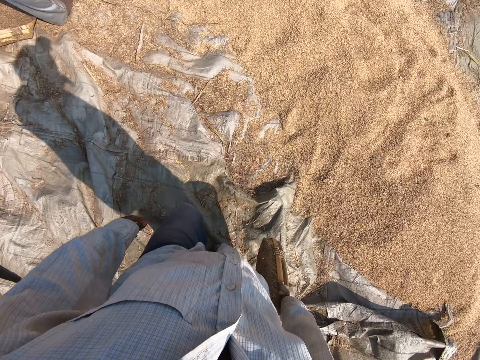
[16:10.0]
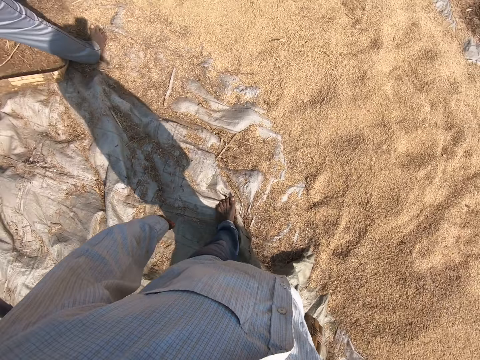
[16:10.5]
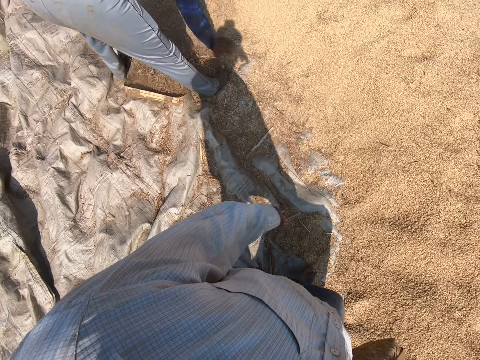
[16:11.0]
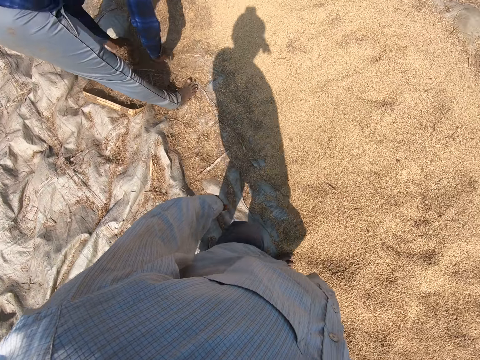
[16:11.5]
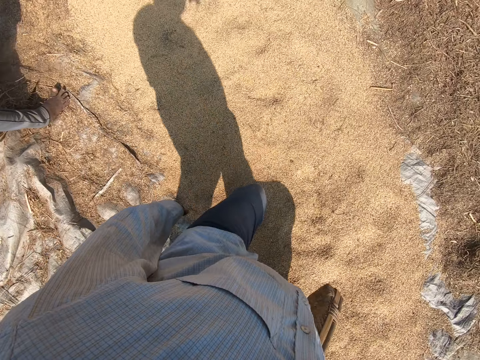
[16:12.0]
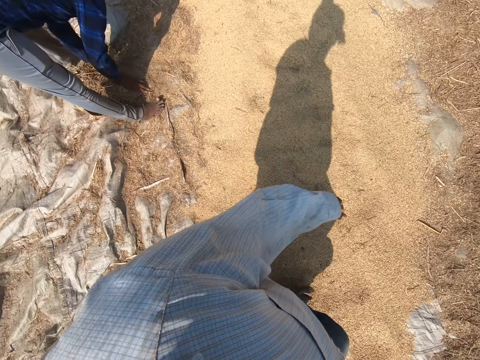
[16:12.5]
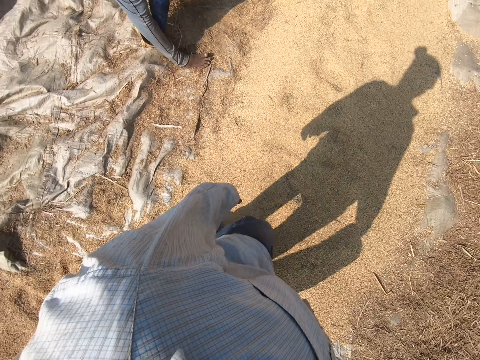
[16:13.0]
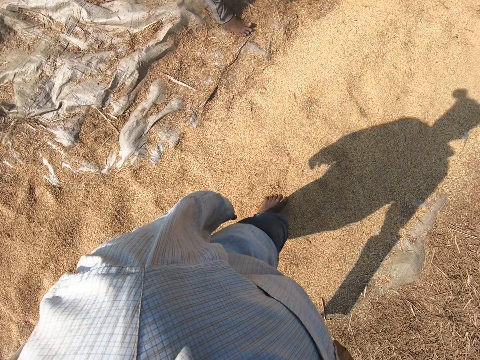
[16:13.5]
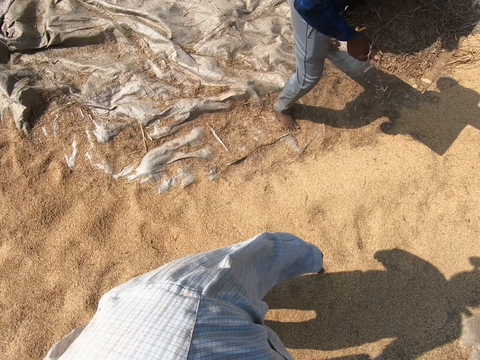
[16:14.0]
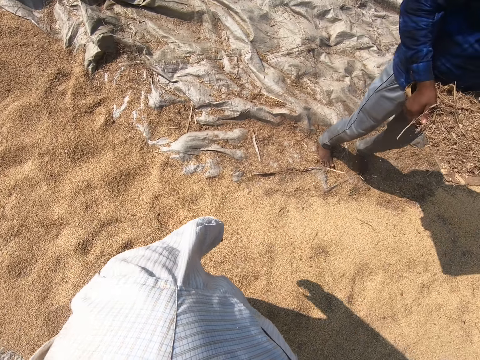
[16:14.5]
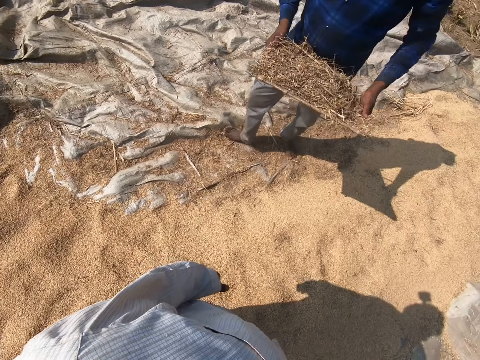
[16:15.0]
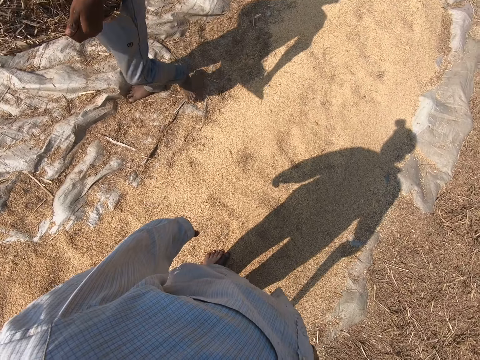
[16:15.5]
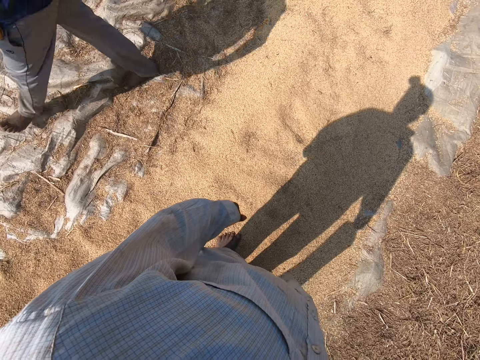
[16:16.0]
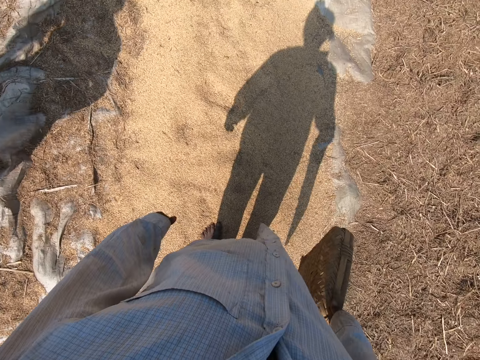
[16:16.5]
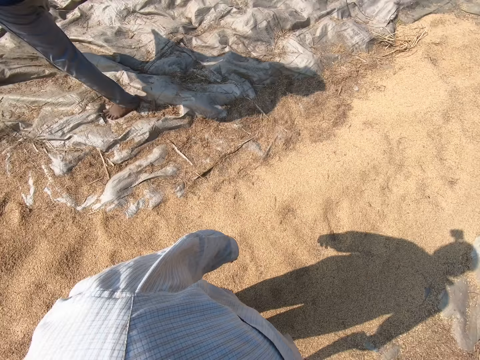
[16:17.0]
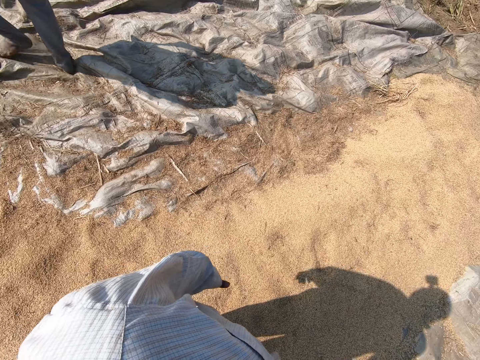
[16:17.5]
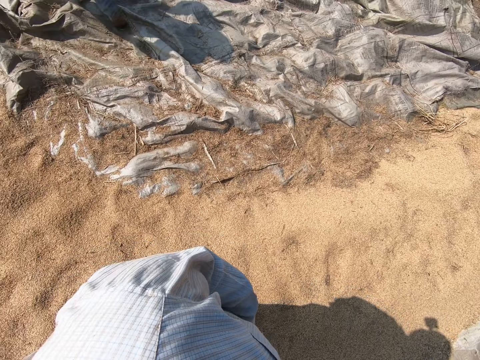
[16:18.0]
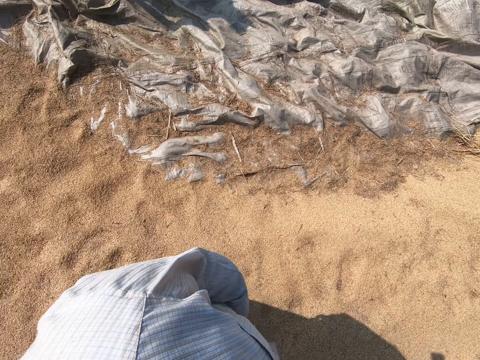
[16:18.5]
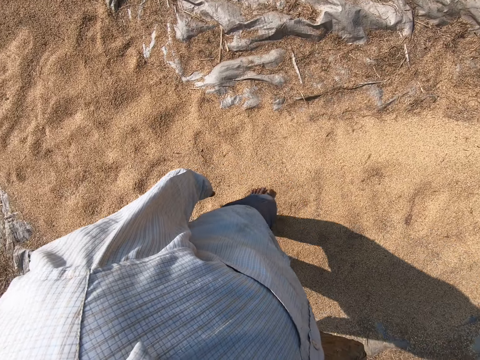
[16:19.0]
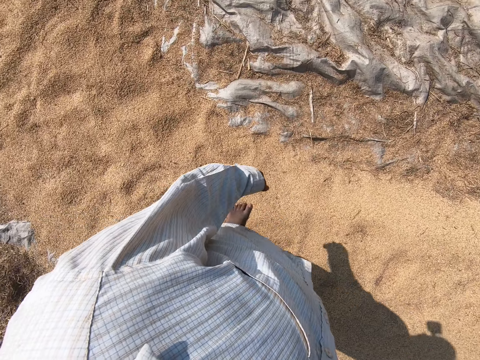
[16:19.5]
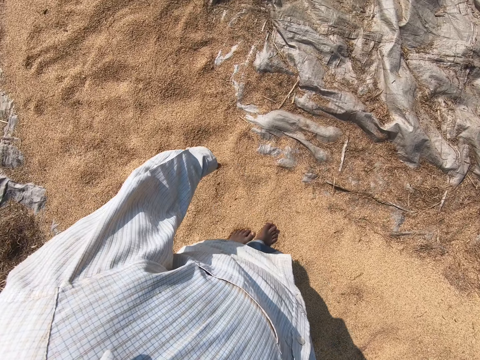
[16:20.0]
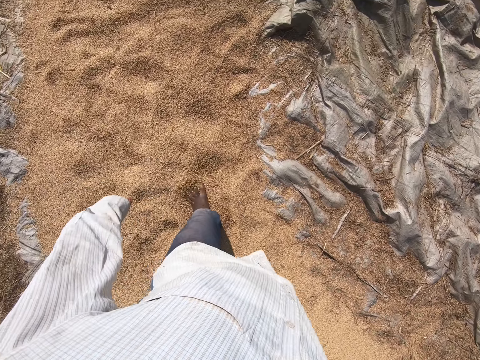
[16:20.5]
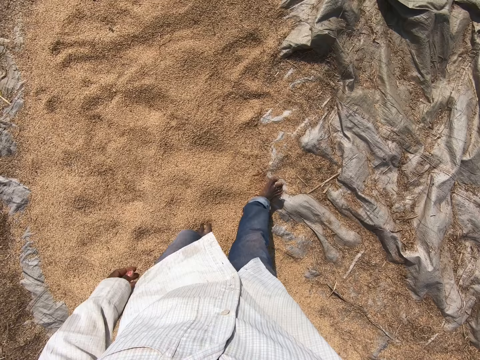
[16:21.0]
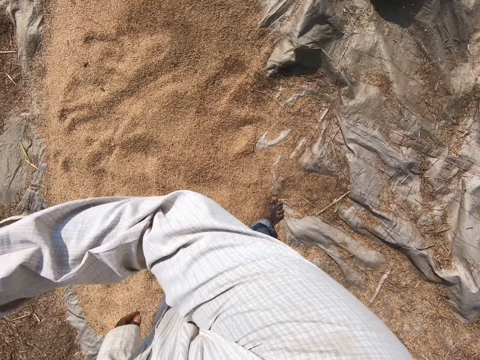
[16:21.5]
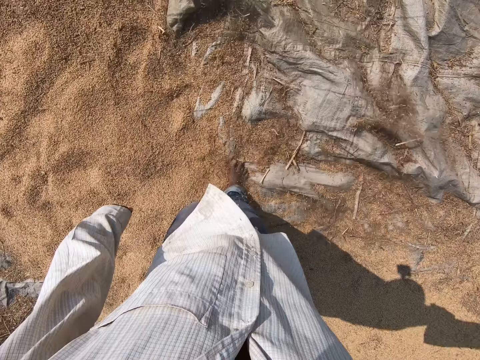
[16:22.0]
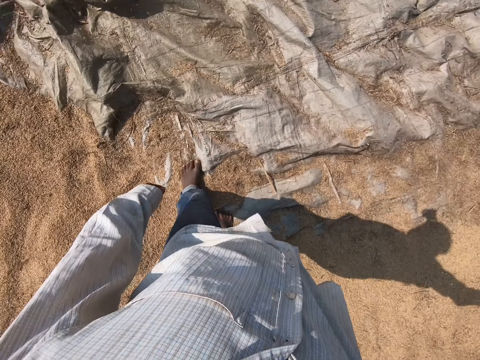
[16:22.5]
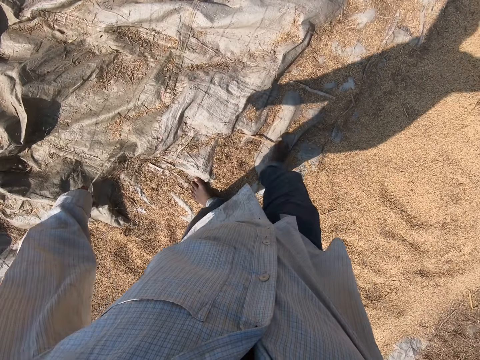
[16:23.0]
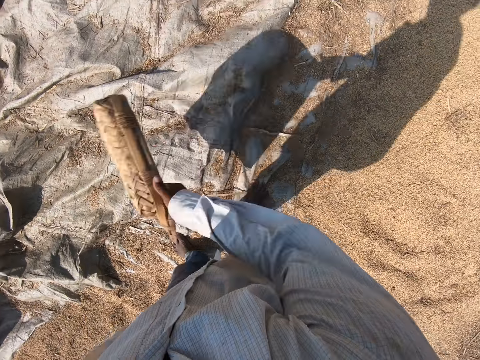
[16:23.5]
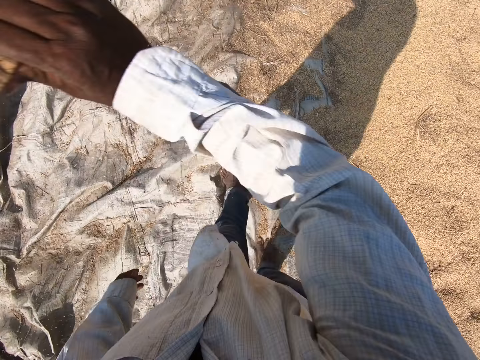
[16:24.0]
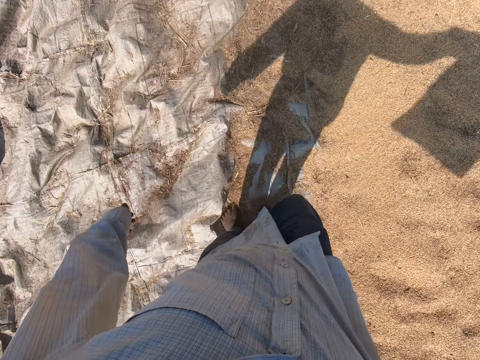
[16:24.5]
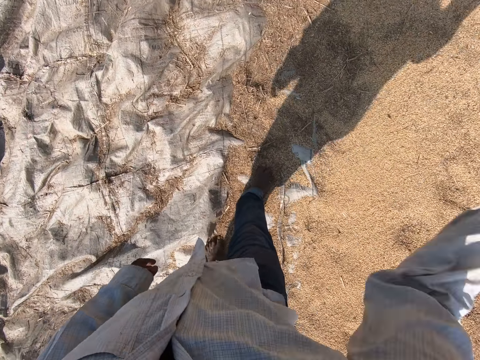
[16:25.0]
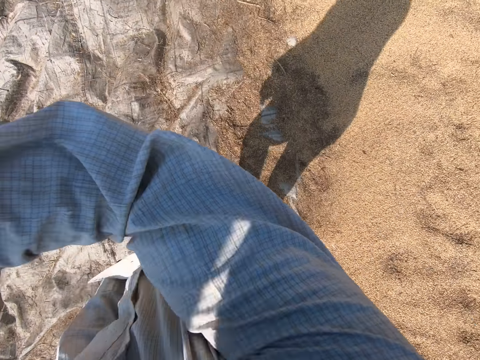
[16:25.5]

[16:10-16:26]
The camera wearer walks on the grains. A person puts the dry grass on the winnowing basket. The camera wearer walks on the grains. The person puts the dry grass on the winnowing basket. The camera wearer walks on the grains. The person stands up. The camera wearer stops. The person walks on the grain sack. The camera wearer moves his body. He walks on the grains. He blows air in the grains with the winnowing basket. He waves the tray basket. He walks on the grains. He blows air in the grains with the winnowing basket.

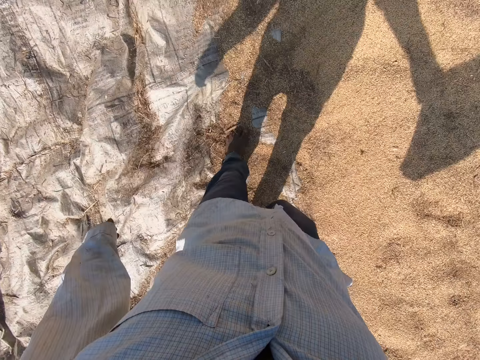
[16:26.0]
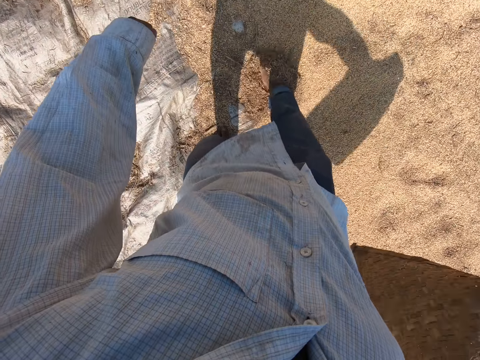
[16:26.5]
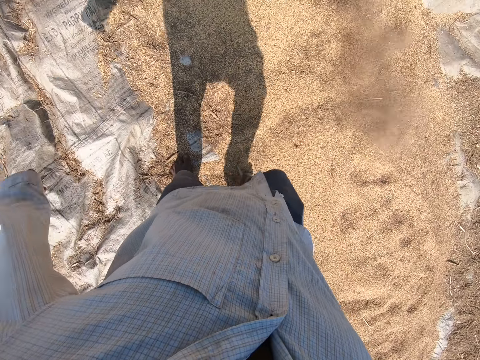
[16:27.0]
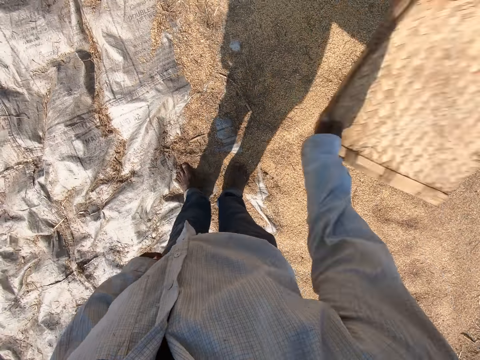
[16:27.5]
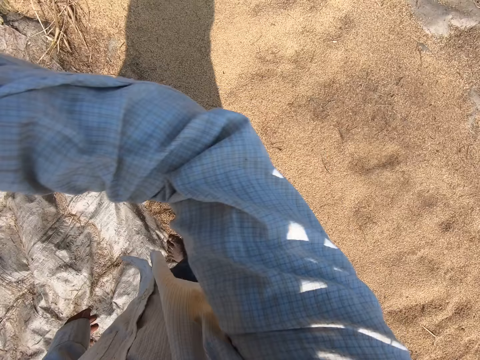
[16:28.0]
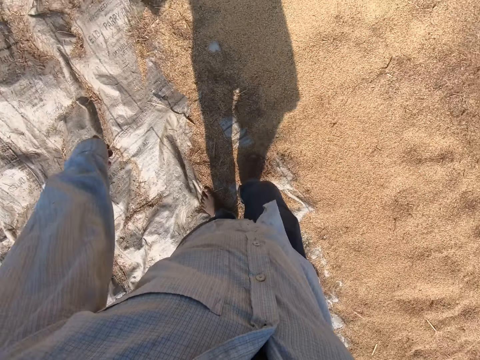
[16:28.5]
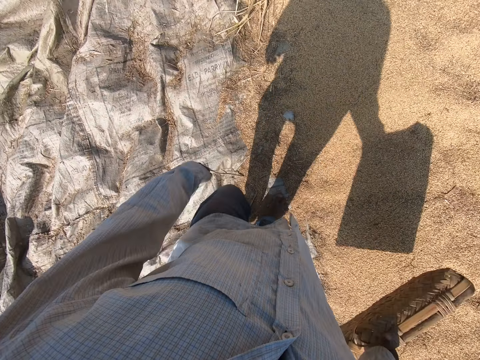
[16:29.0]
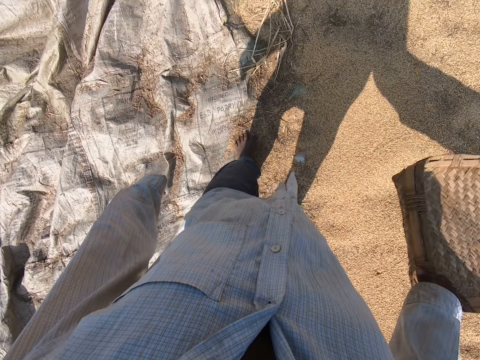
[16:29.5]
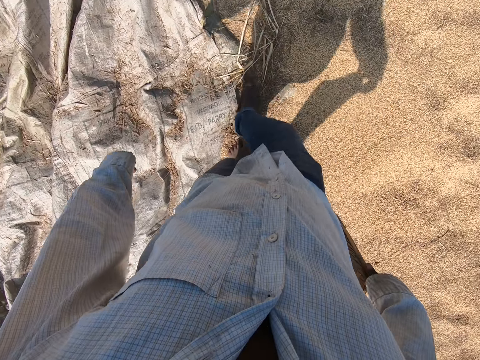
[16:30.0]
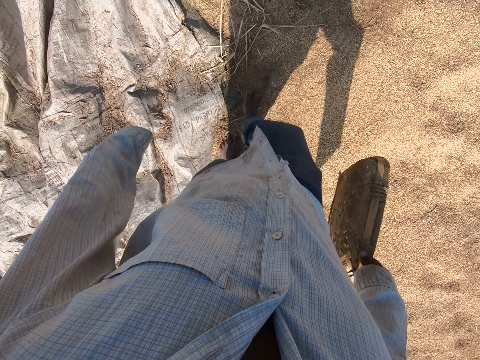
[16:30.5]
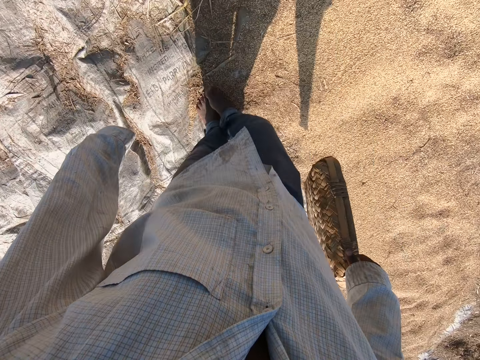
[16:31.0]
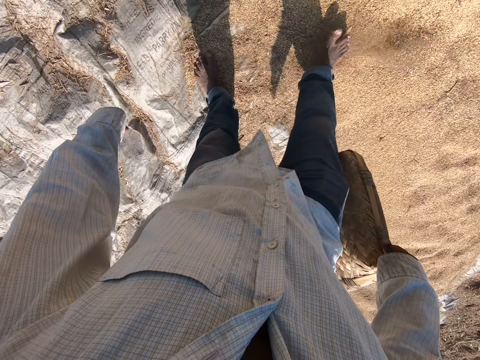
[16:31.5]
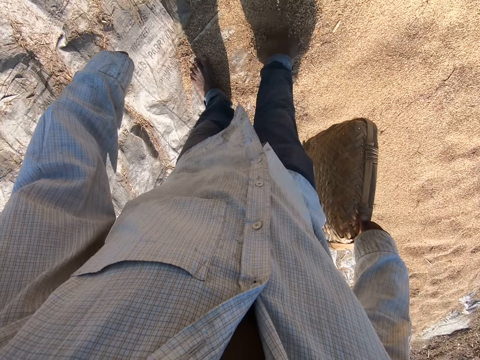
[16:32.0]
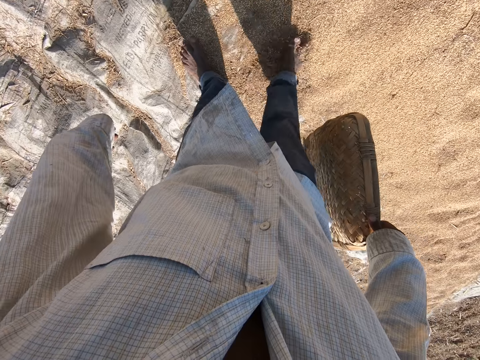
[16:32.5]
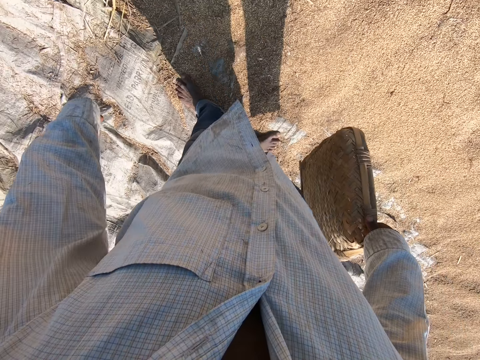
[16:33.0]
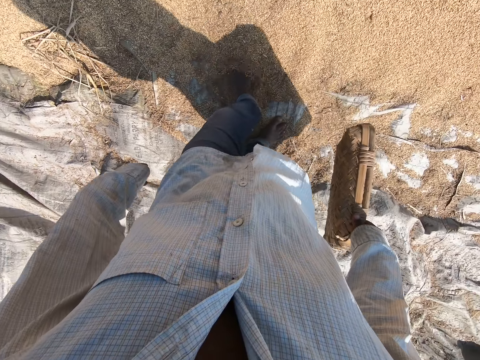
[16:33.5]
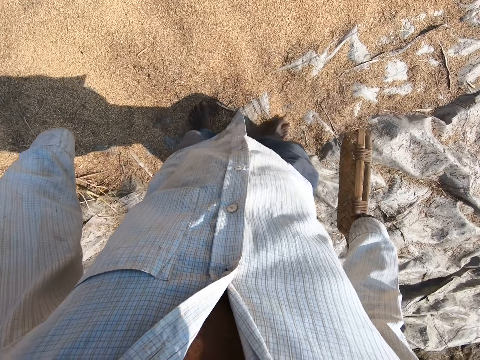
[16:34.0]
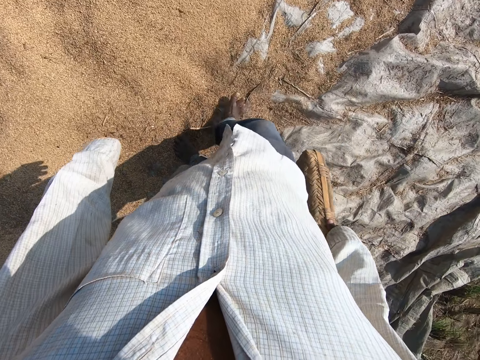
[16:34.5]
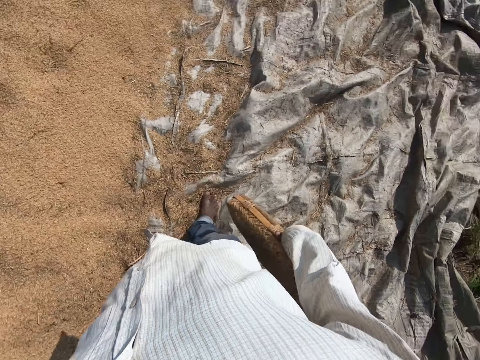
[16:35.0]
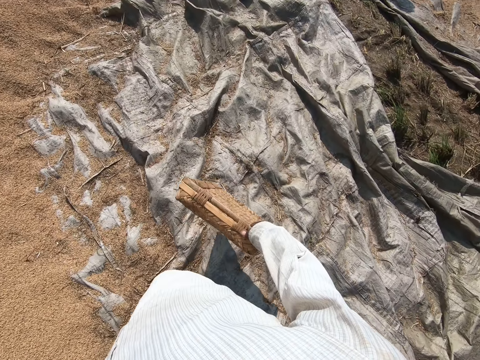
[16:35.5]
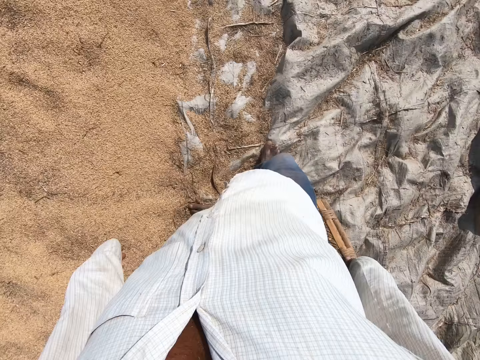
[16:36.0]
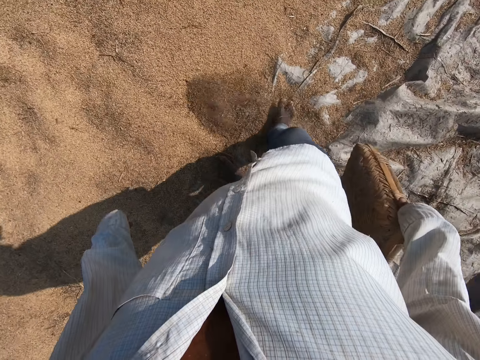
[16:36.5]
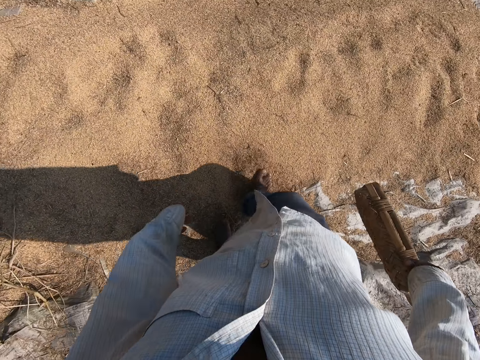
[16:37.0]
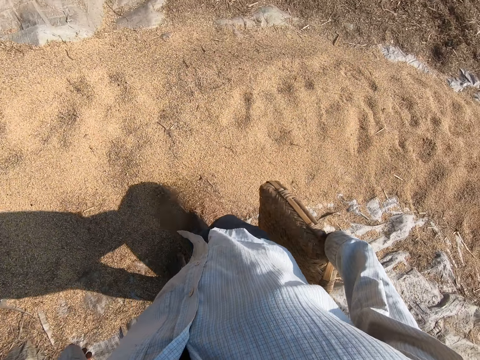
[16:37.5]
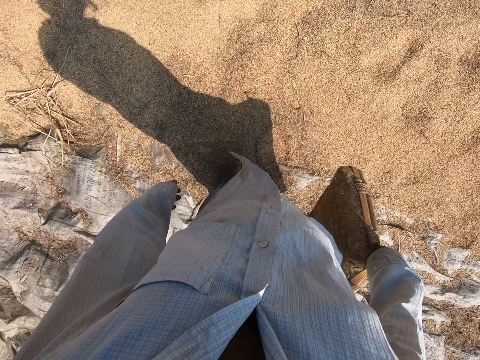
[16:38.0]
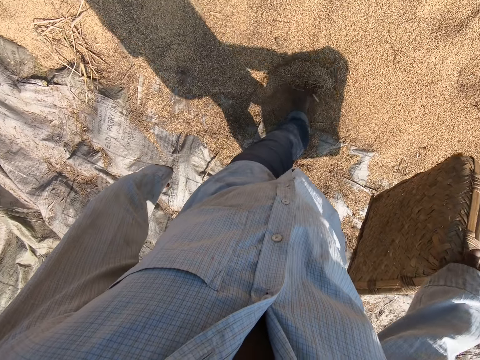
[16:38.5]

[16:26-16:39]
The camera wearer moves the grains with his leg. He blows air in the grains with the winnowing basket. He walks on the grains. He moves the grains with his legs. He kicks the sheaves with his leg. He looks around. He moves the grains with his legs.
